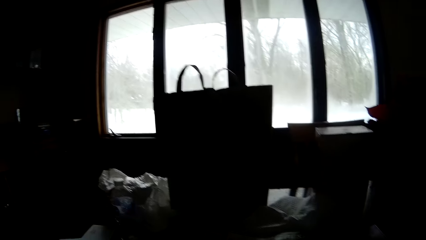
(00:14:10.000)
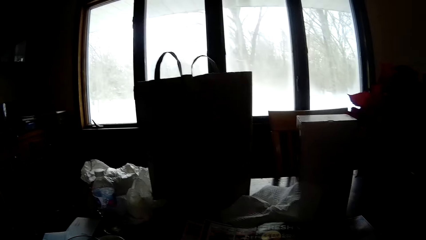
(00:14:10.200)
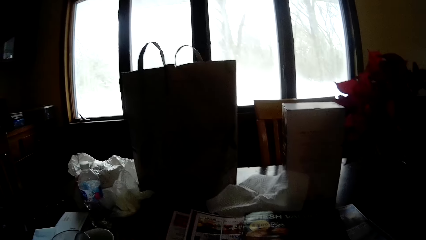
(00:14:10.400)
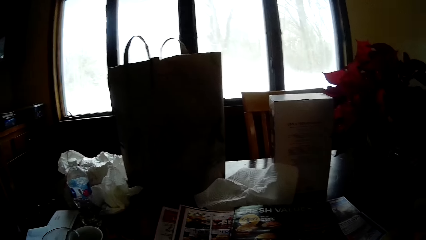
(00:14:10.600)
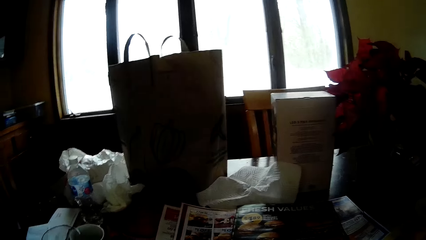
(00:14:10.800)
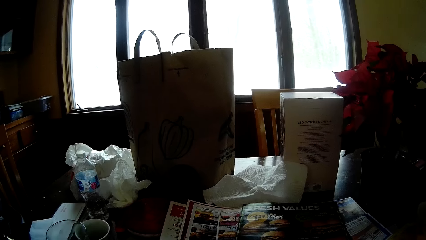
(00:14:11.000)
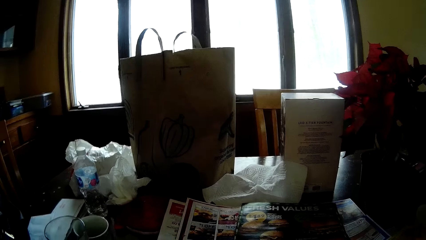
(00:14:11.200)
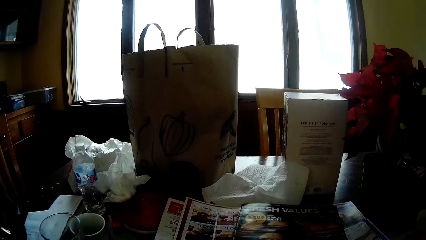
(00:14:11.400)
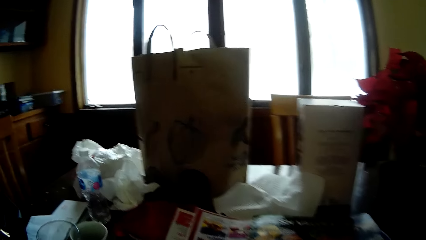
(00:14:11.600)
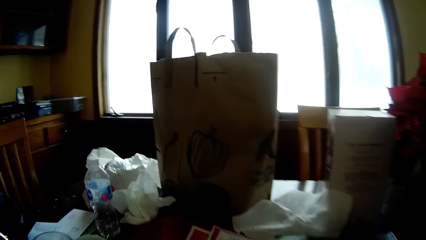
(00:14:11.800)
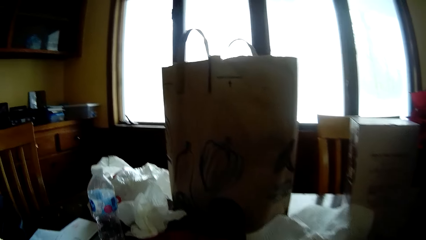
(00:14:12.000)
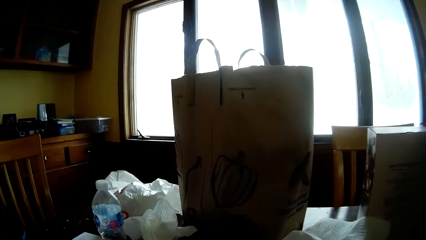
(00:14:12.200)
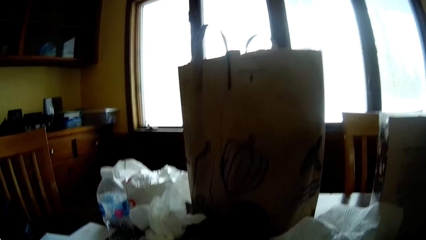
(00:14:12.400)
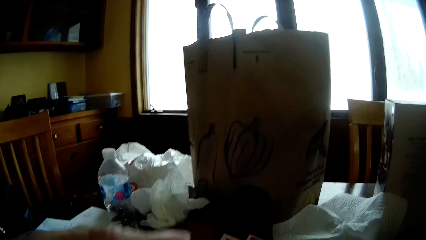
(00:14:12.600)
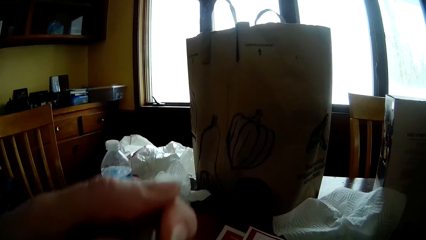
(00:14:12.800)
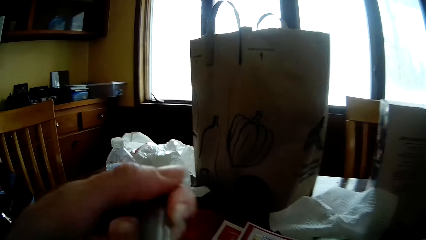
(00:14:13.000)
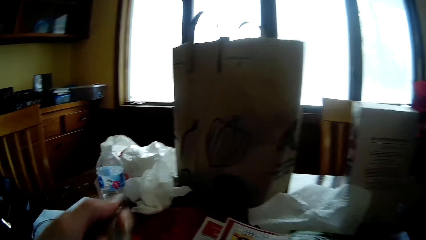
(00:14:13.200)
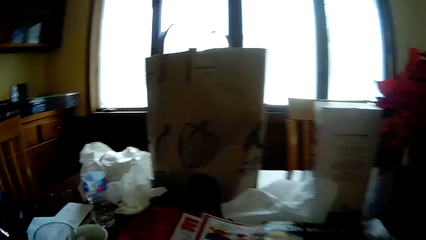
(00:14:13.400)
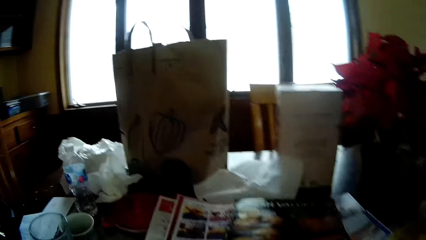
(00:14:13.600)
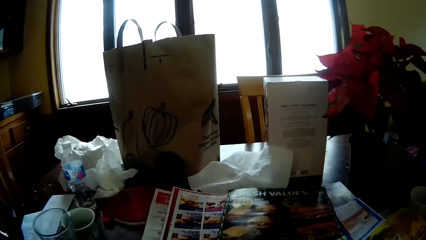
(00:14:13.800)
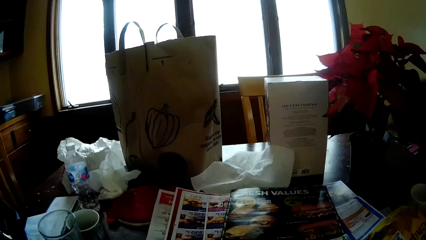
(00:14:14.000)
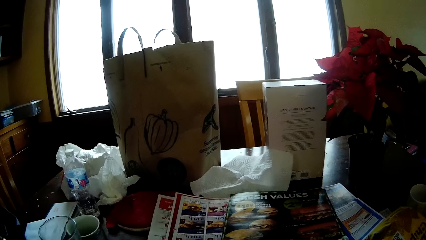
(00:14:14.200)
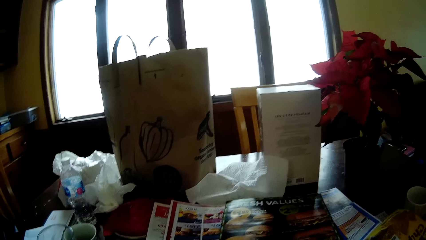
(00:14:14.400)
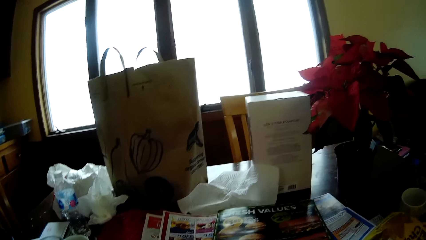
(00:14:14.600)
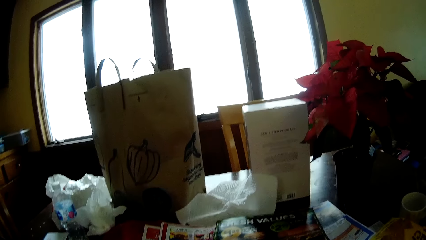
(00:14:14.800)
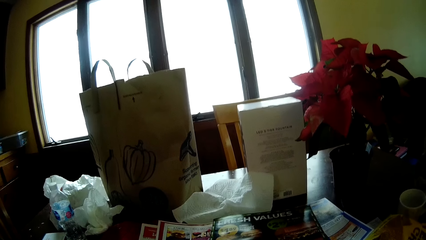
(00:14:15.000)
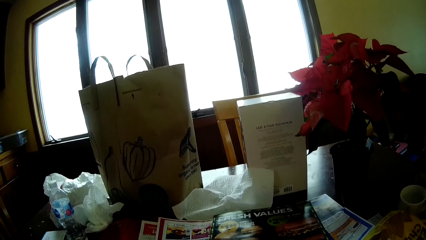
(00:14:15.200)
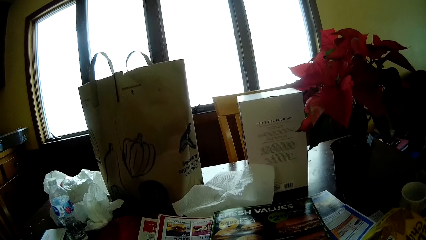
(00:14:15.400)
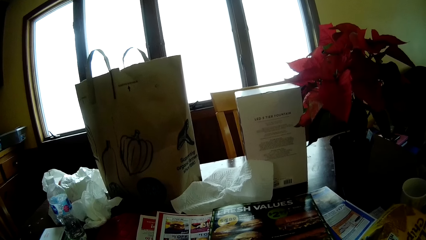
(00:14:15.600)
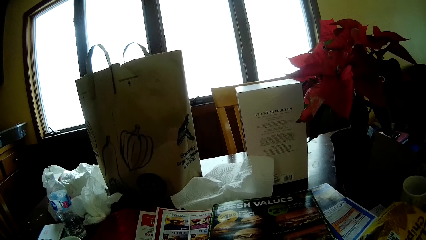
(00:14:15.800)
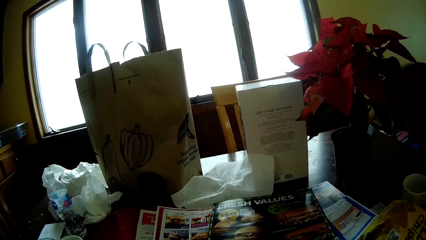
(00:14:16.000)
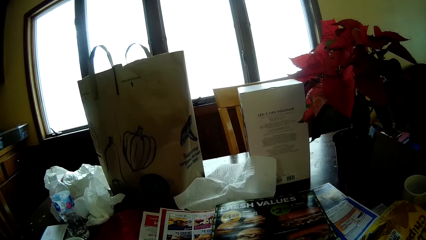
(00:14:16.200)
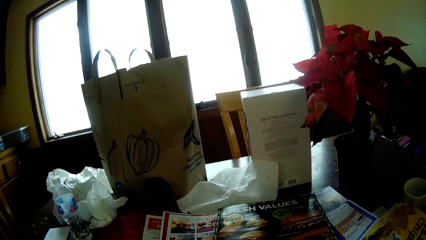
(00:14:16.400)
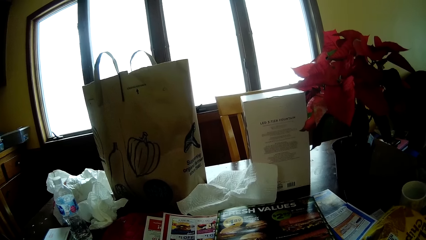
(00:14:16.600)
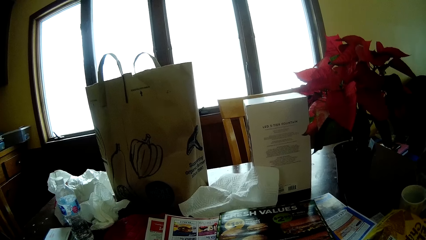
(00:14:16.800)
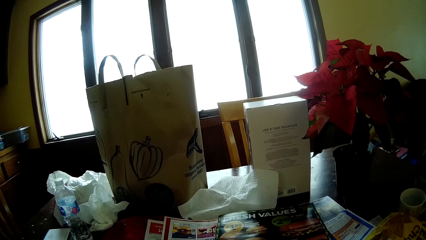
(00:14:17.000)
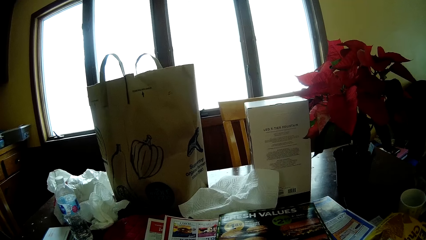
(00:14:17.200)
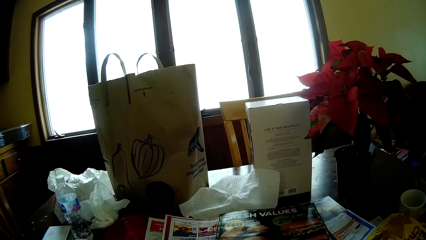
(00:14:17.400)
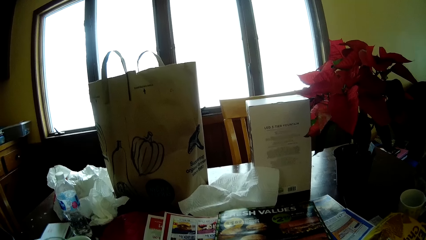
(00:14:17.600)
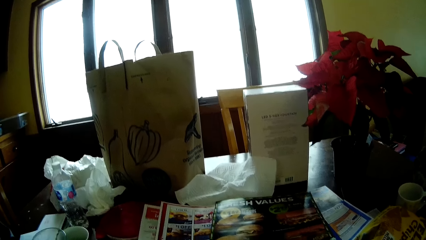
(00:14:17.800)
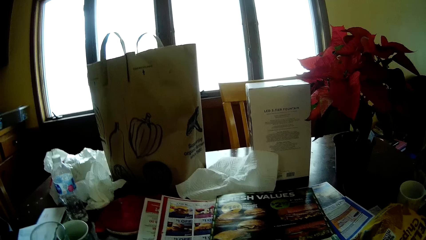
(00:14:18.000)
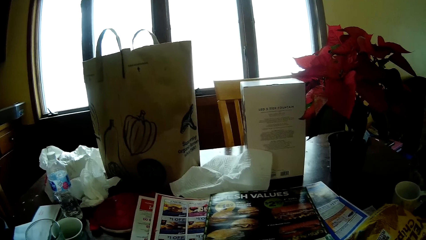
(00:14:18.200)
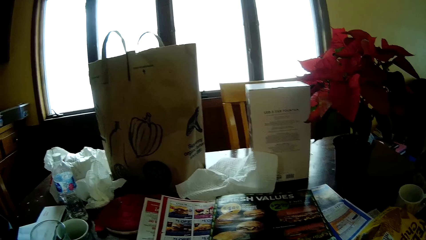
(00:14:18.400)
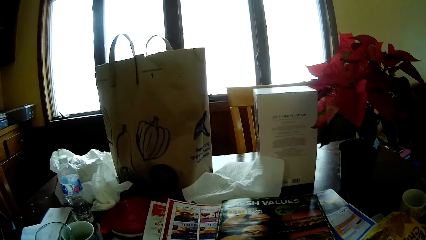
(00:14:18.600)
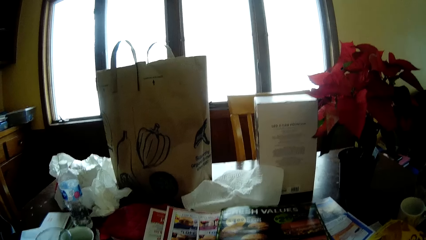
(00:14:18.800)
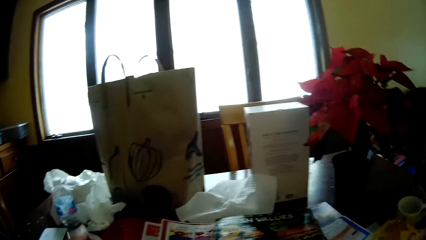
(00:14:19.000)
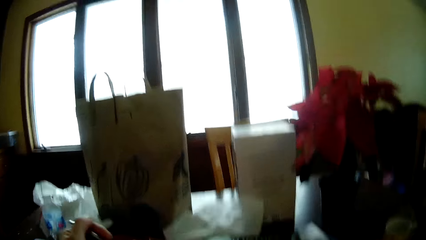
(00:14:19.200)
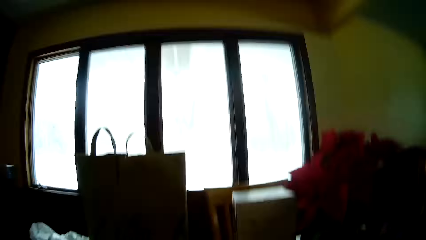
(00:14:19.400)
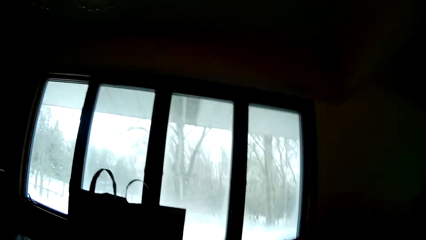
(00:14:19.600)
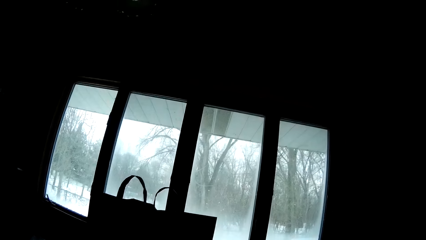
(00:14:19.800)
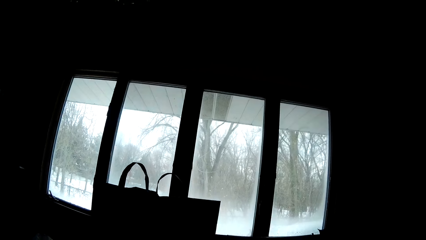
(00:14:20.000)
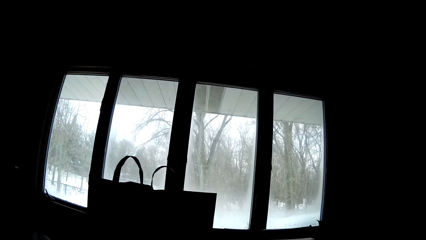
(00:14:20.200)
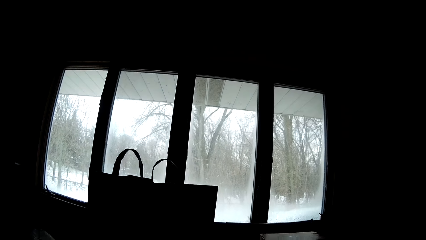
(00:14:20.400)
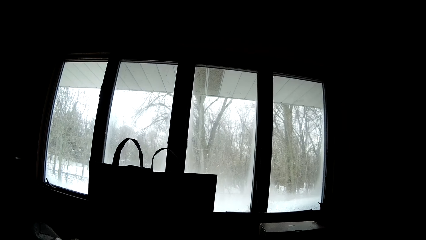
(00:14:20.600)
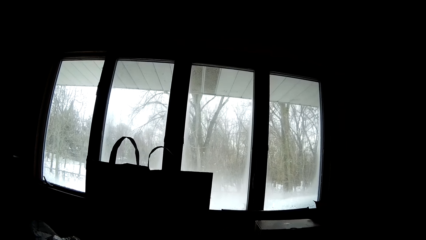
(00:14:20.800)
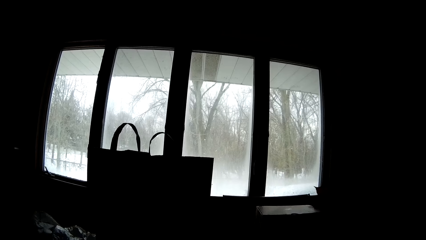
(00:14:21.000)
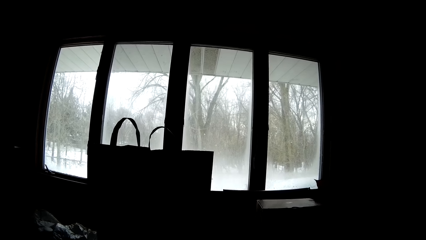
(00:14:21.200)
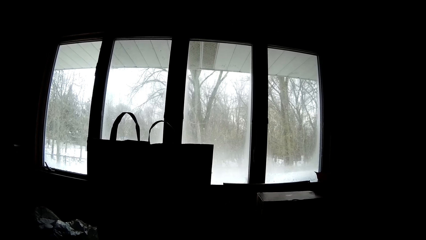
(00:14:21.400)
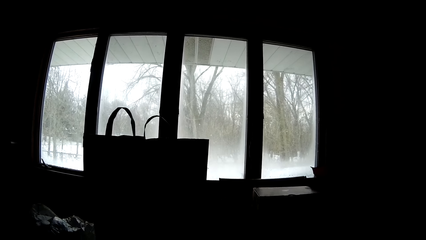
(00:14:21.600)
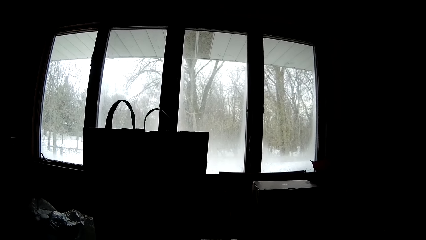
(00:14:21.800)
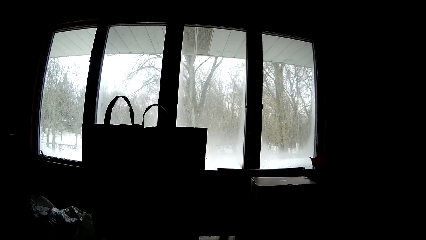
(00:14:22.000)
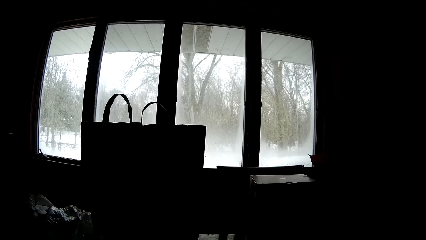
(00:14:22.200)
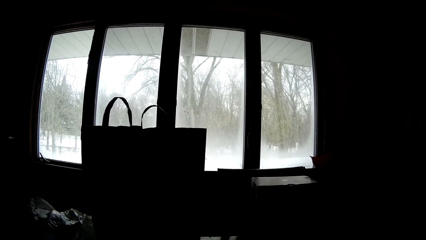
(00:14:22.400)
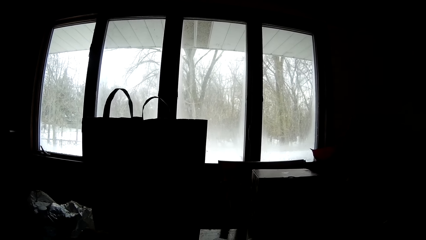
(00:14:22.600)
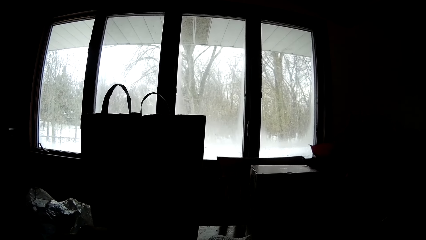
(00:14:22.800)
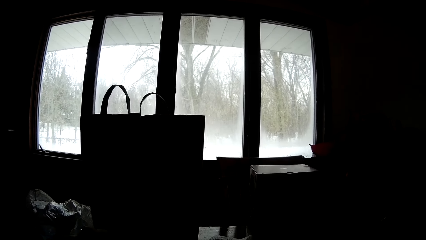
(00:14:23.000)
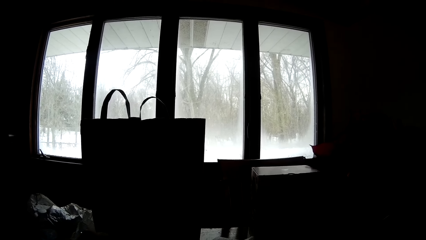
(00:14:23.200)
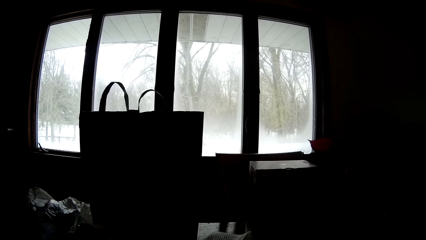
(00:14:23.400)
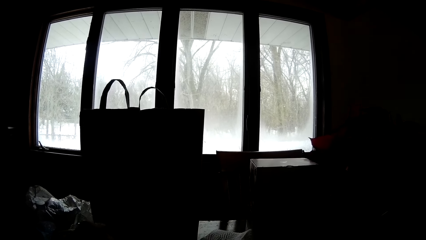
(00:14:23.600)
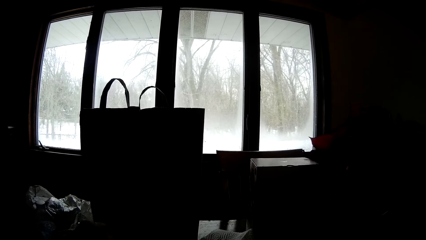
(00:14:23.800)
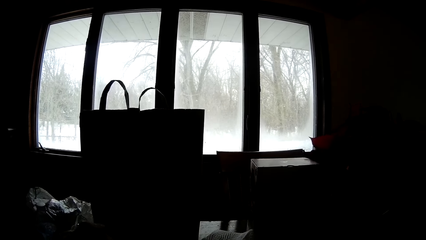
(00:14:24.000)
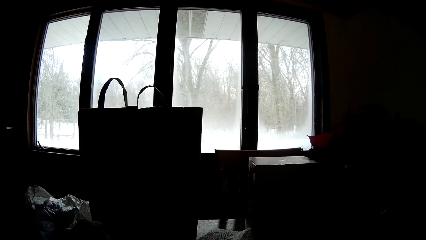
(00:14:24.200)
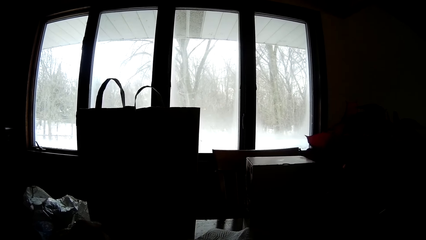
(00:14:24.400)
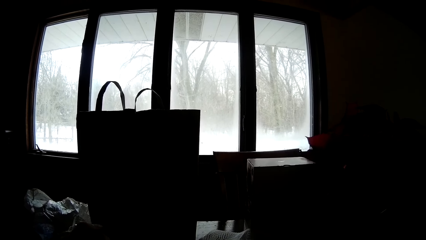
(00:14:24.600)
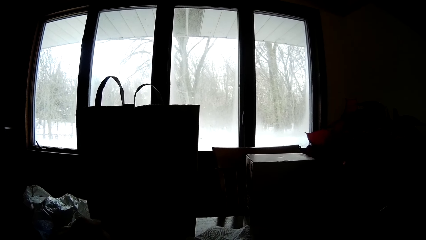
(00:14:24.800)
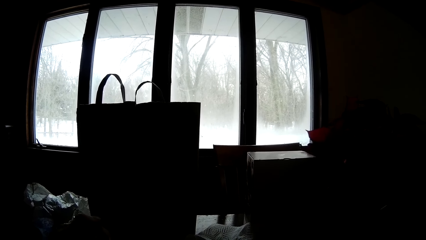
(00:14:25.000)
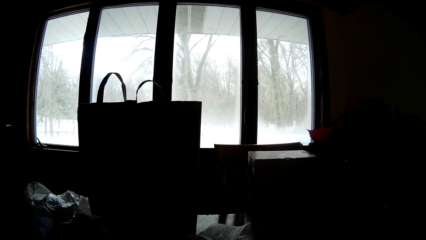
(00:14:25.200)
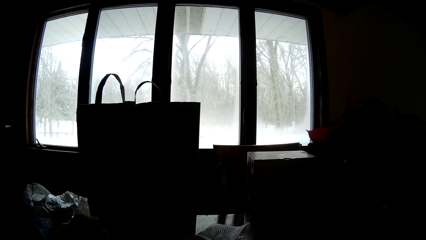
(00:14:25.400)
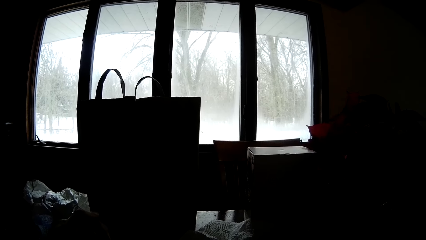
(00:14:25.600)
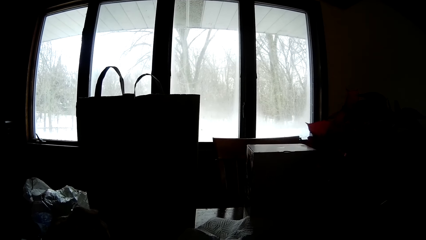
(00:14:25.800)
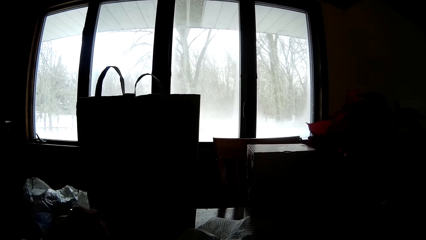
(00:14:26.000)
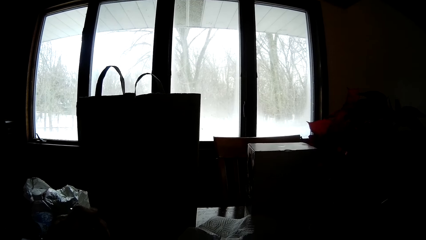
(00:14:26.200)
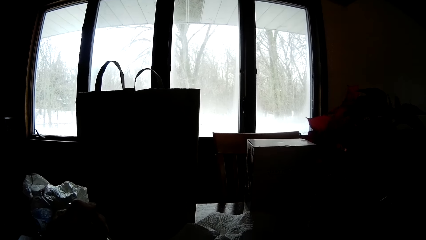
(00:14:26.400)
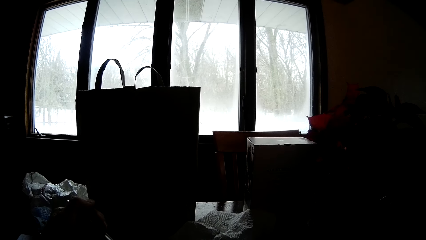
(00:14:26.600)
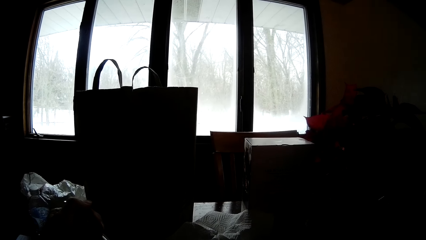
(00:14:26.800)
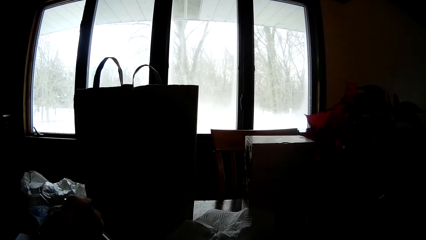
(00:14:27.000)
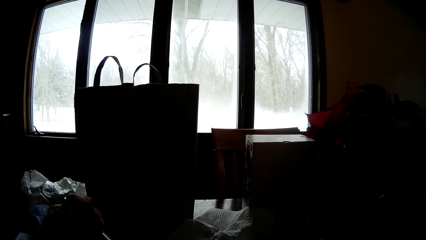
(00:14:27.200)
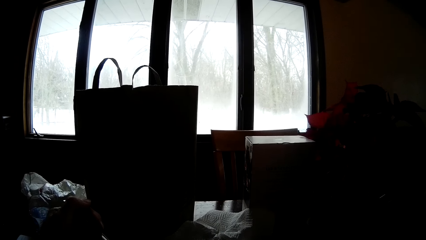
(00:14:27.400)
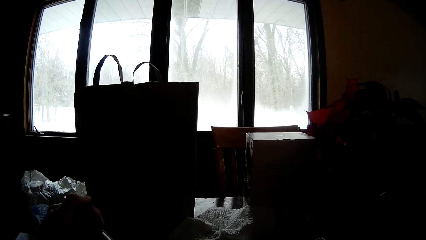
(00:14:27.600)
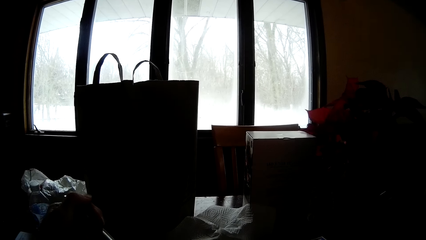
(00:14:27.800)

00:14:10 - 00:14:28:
The camera wearer returns the magazine. She drops the wine goblet on the table with her left hand. She looks around. She eats the food. She holds a spoon with her left hand. She reads the magazine.
